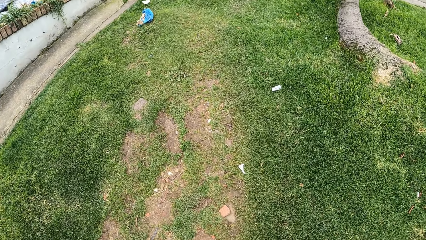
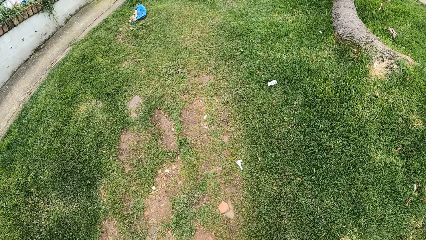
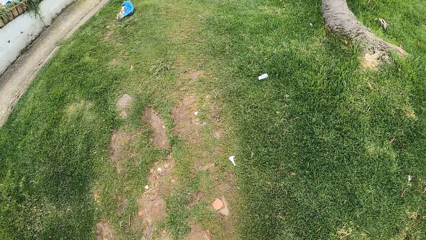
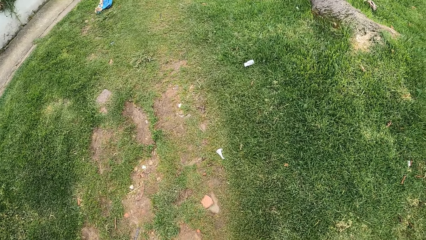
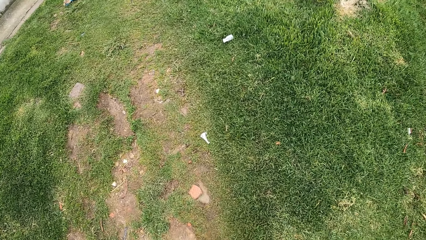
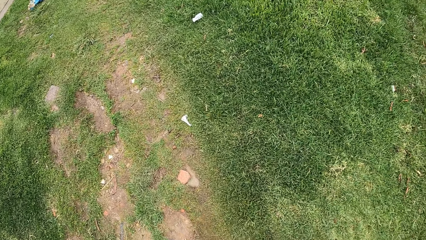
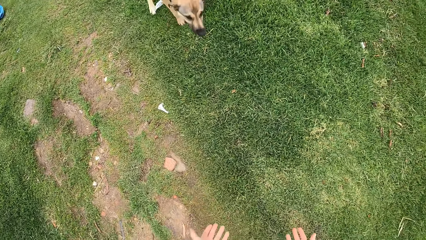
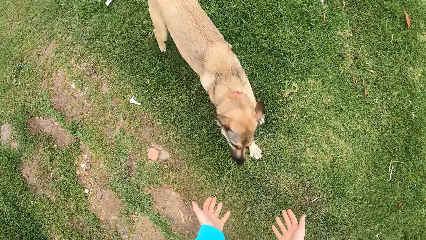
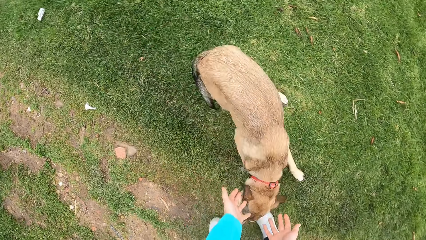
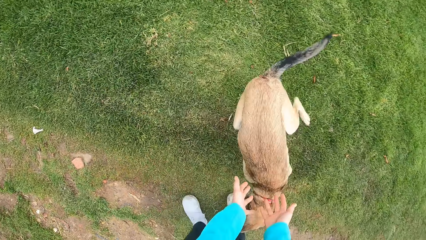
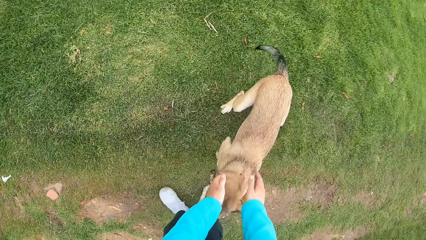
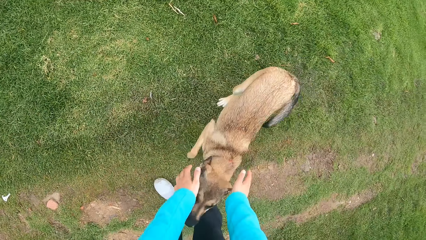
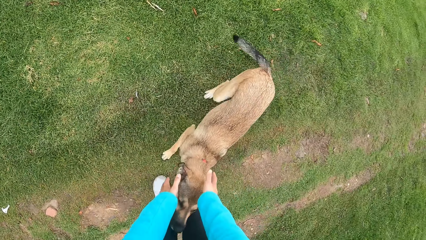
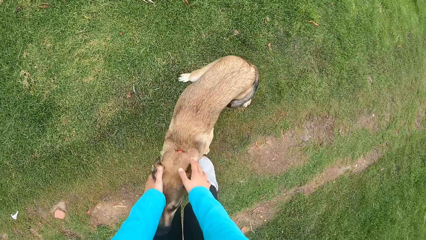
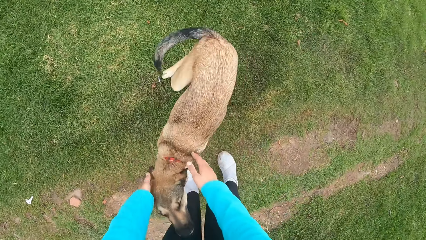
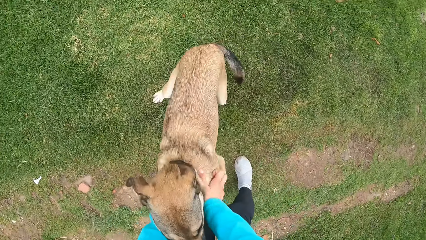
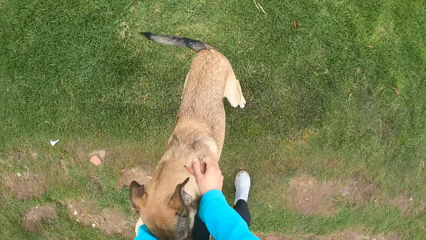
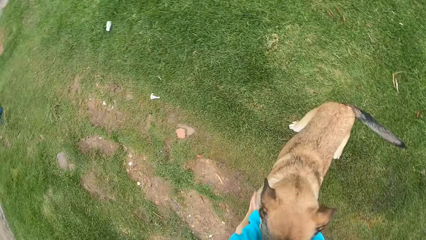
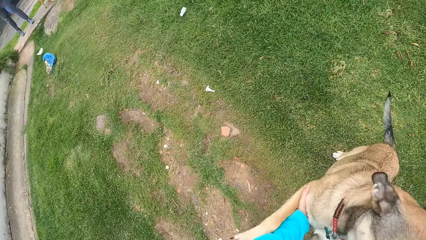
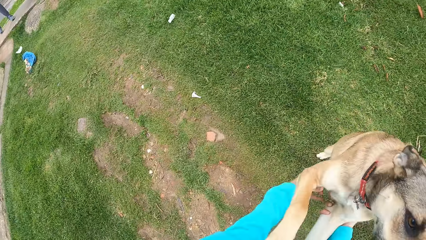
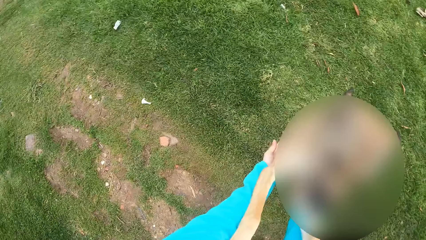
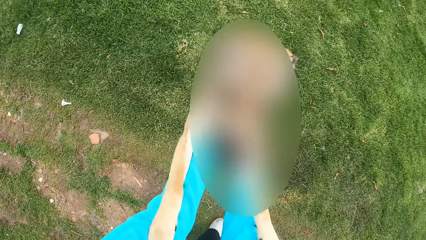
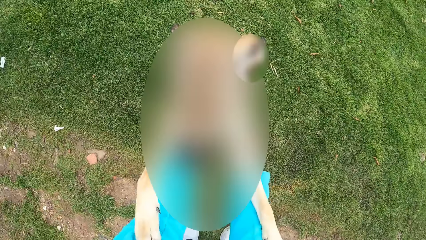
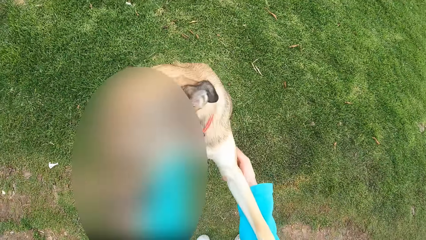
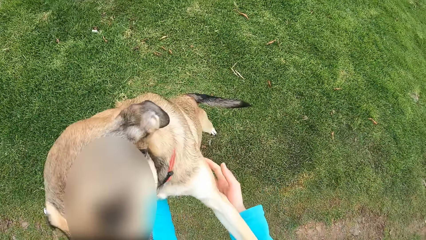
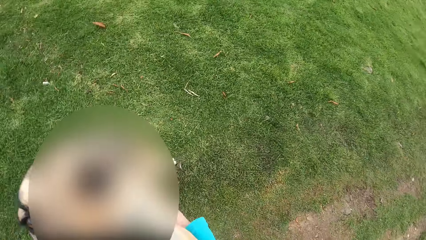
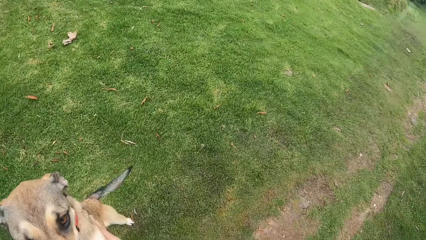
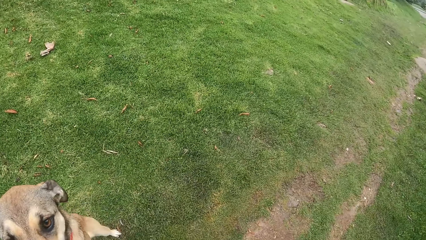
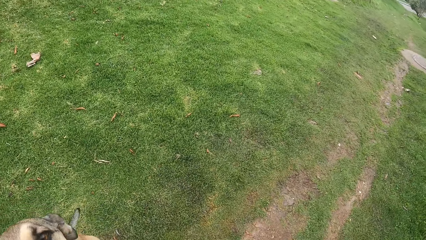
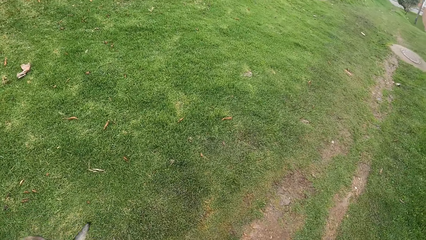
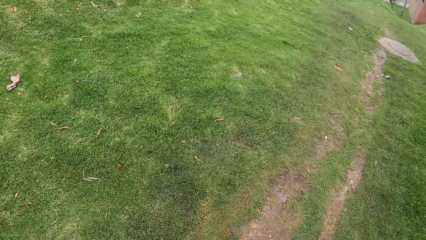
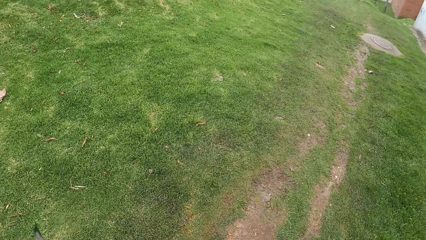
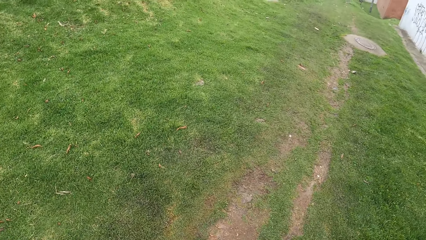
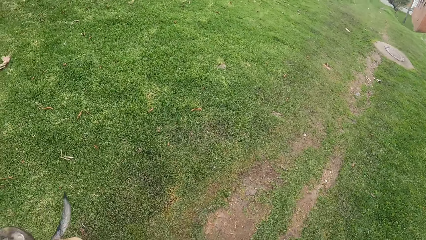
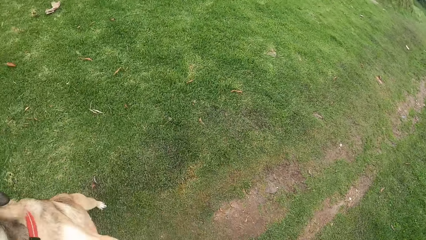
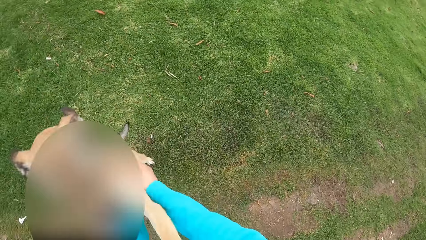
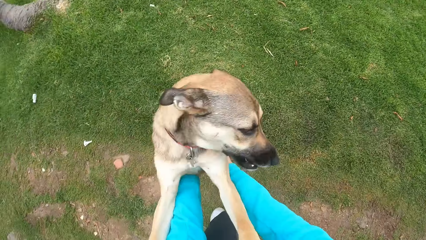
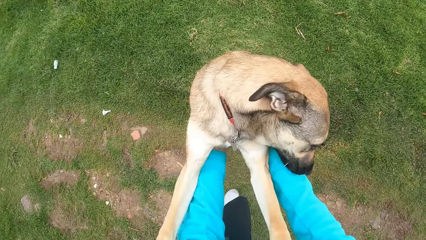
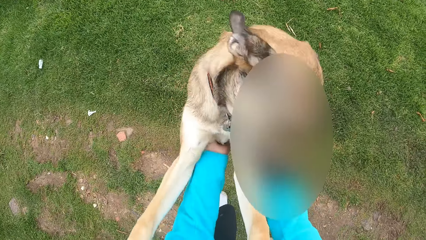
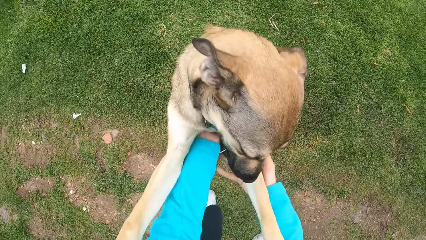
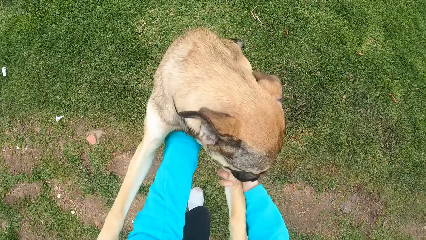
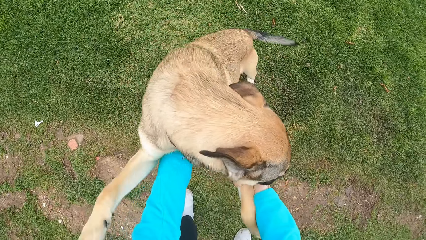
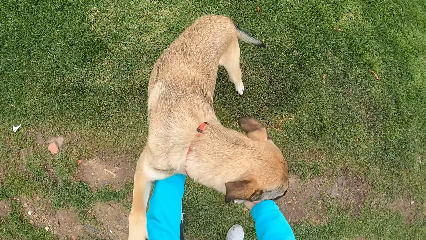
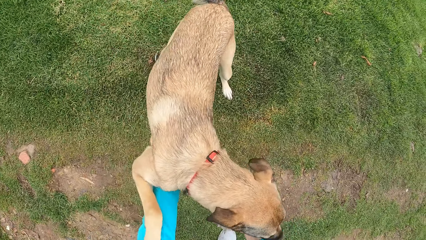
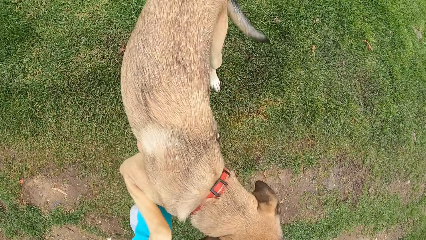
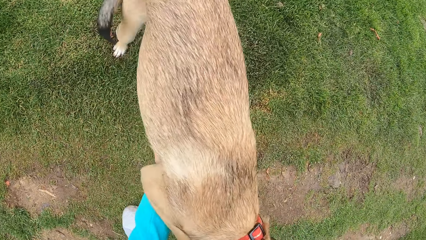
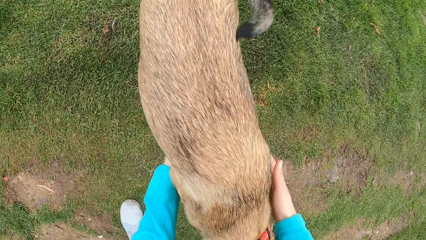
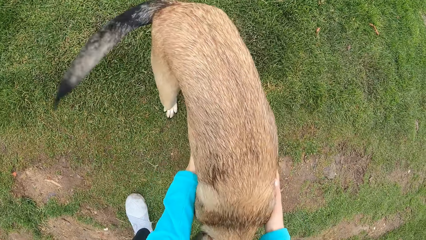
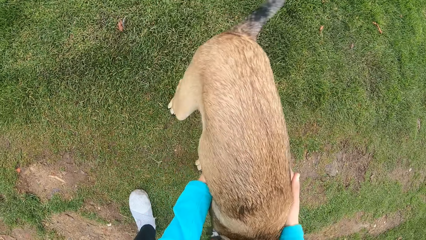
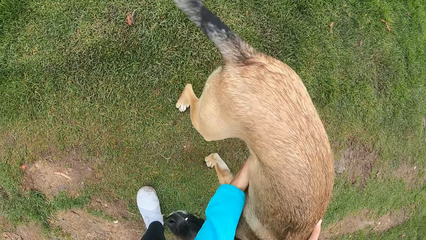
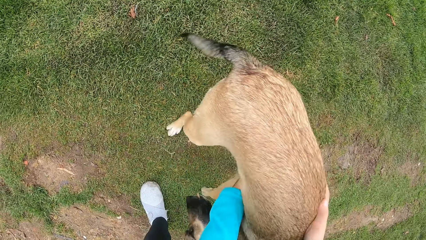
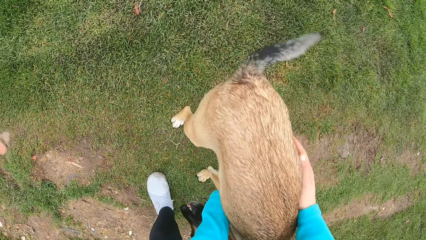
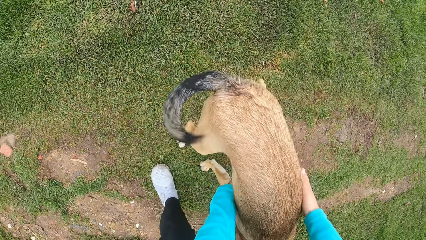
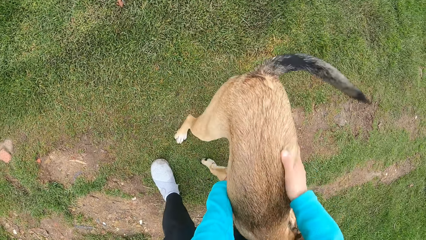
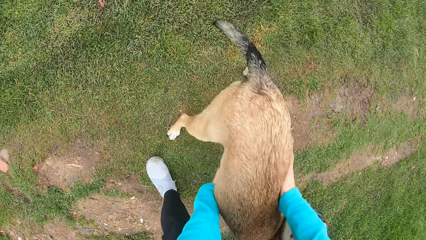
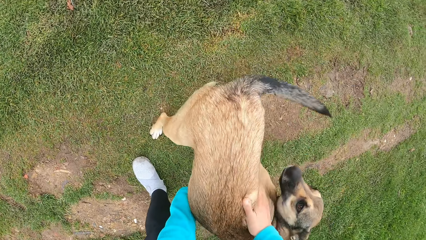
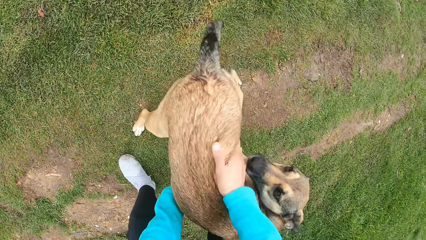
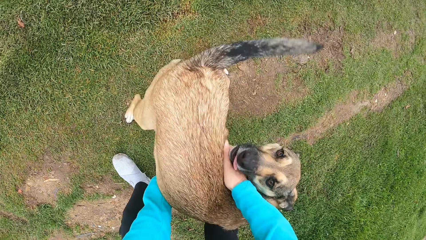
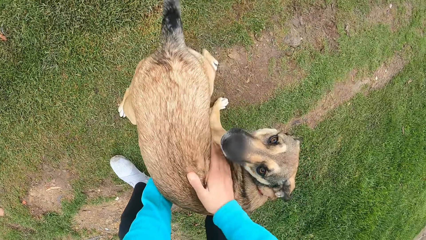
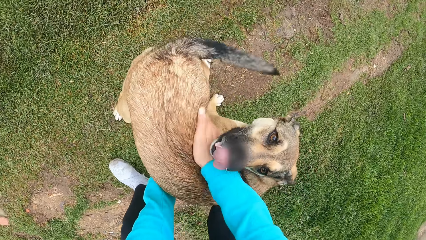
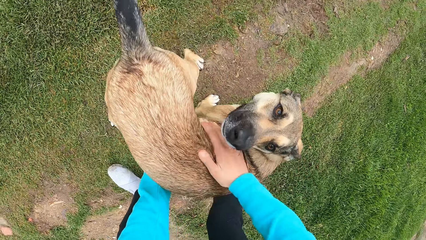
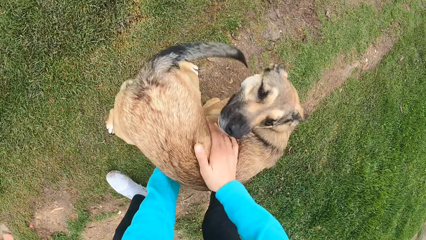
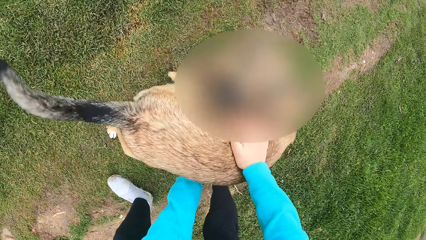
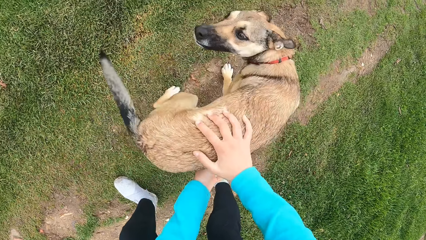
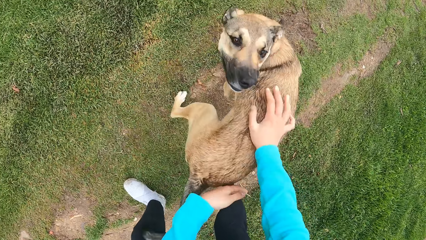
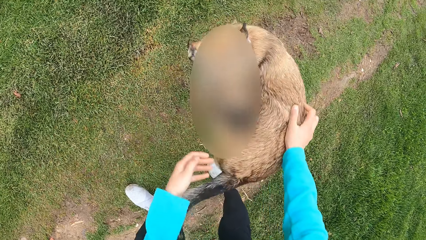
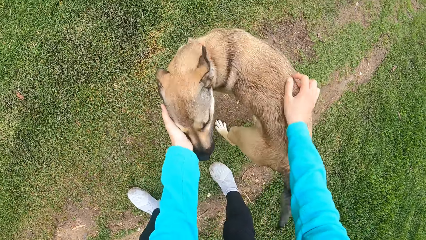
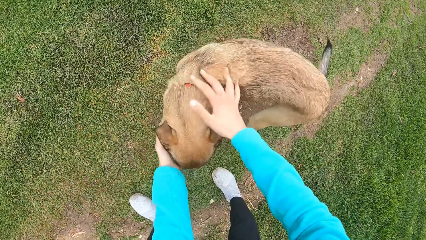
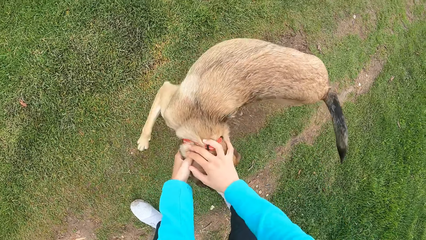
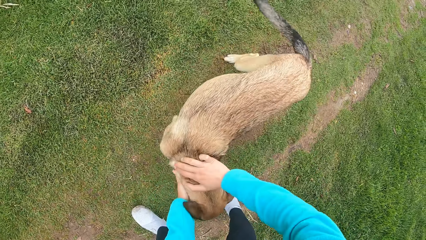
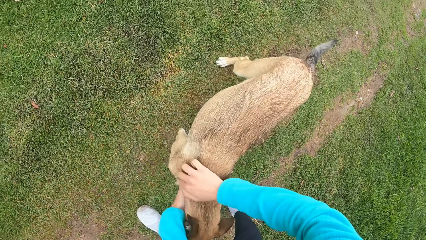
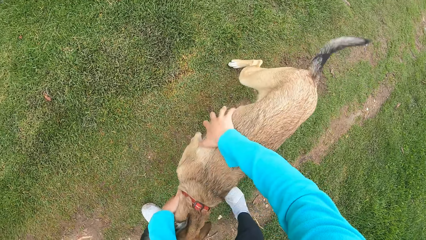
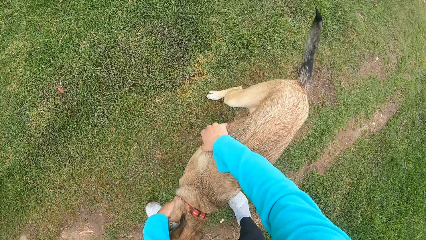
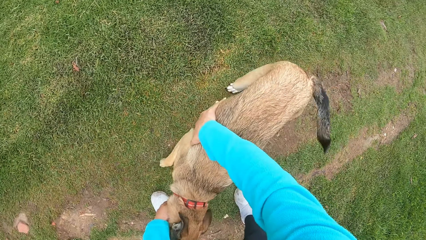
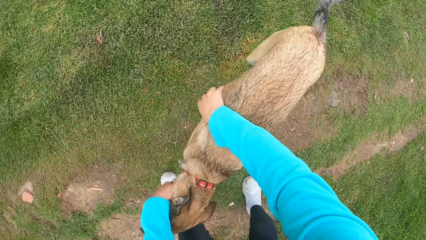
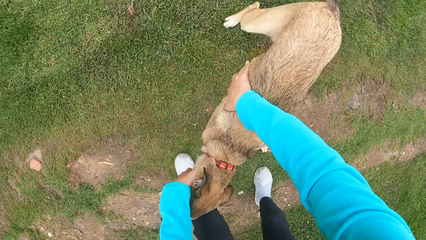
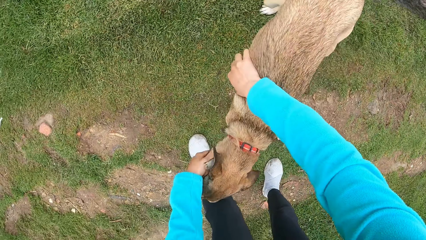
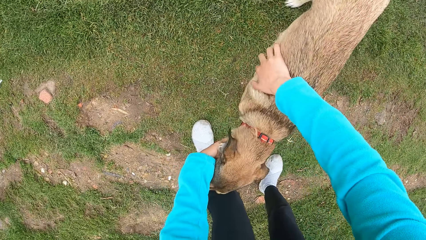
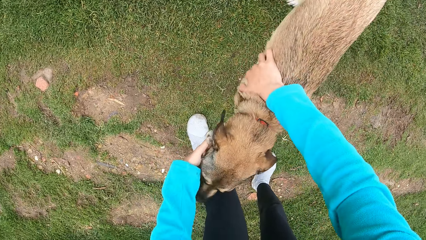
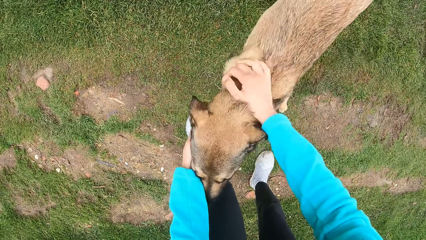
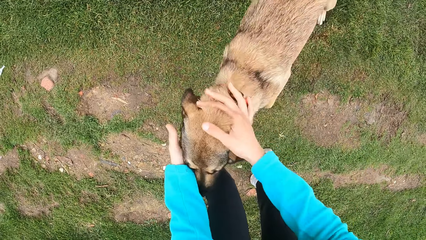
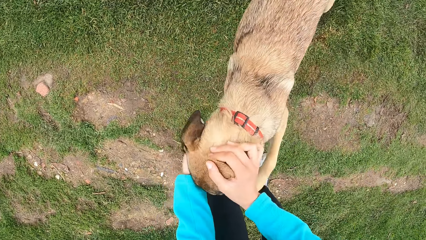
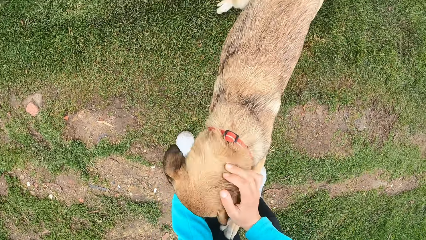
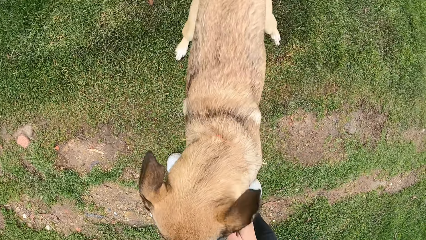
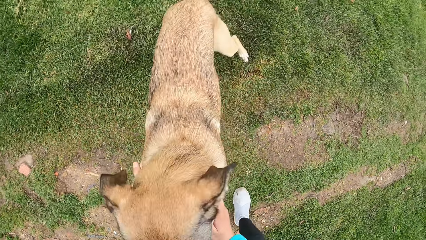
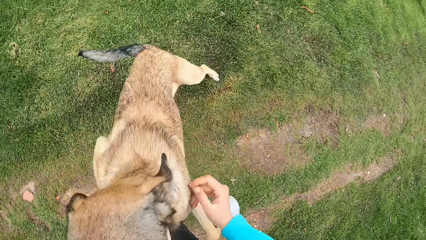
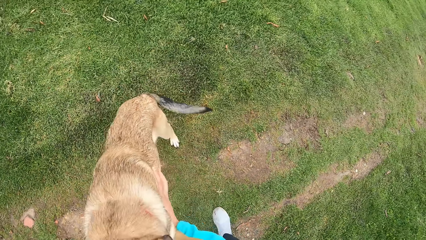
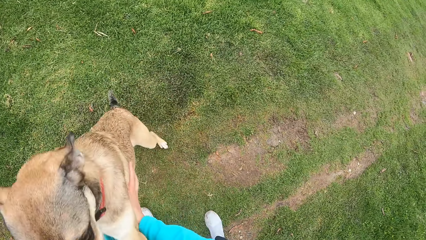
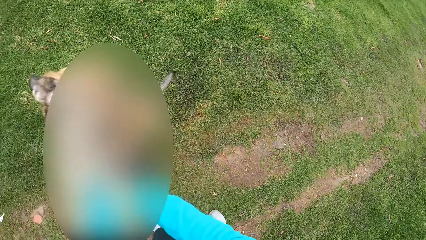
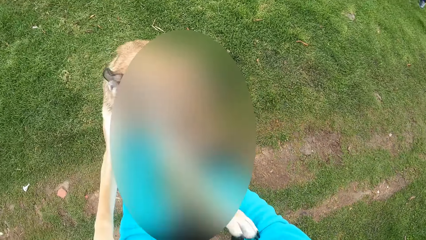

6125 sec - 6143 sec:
The camera wearer plays with the dog. They pet dogs.
